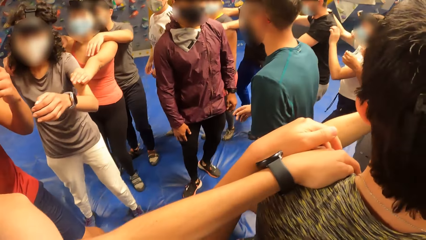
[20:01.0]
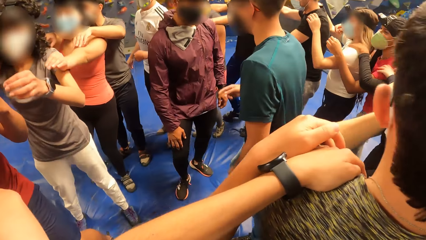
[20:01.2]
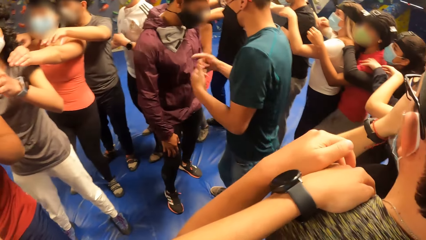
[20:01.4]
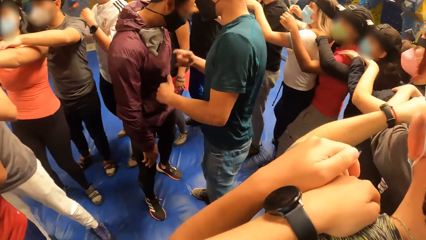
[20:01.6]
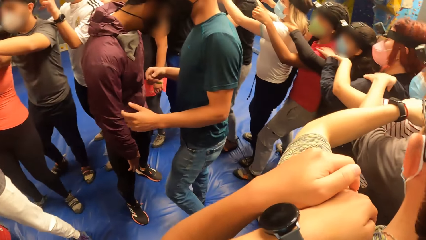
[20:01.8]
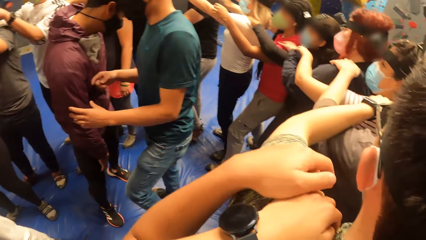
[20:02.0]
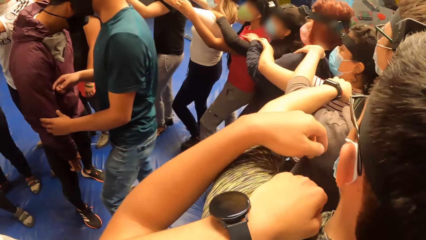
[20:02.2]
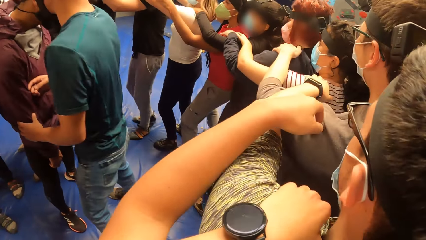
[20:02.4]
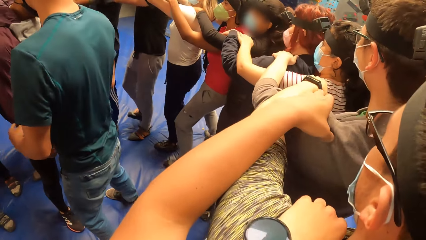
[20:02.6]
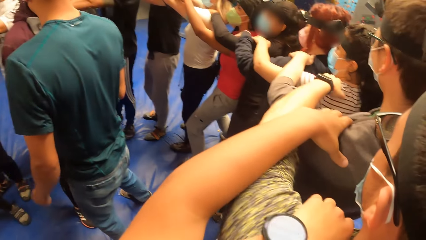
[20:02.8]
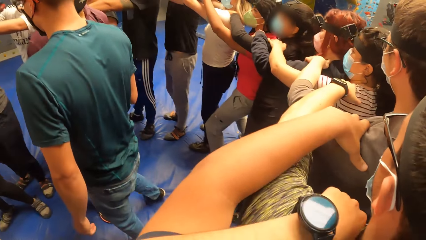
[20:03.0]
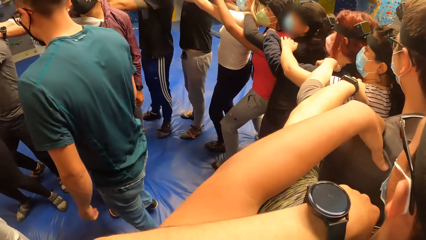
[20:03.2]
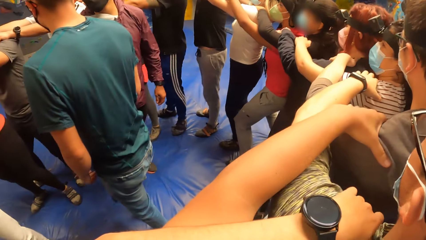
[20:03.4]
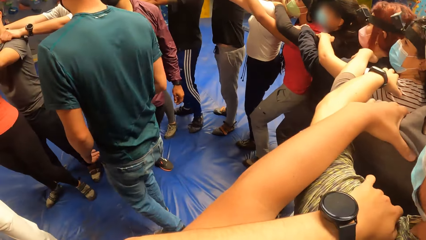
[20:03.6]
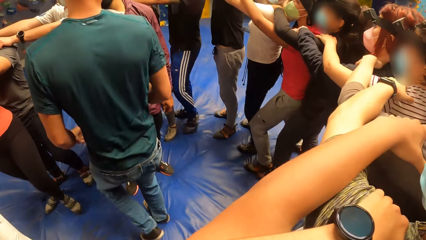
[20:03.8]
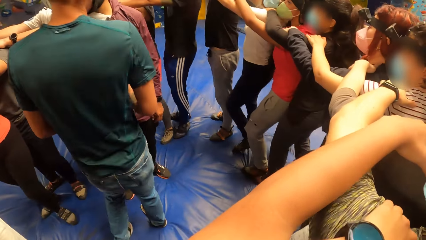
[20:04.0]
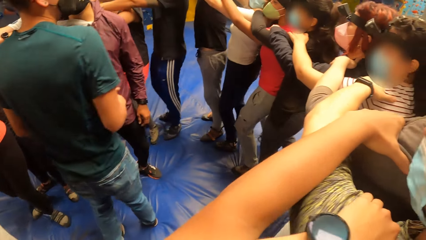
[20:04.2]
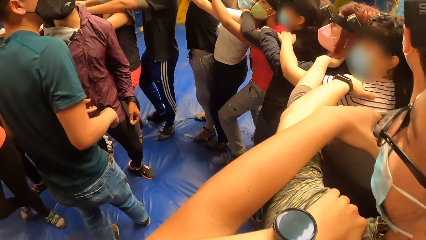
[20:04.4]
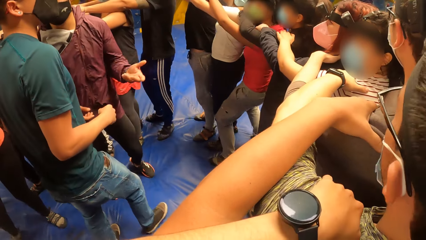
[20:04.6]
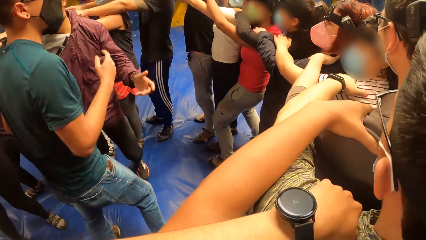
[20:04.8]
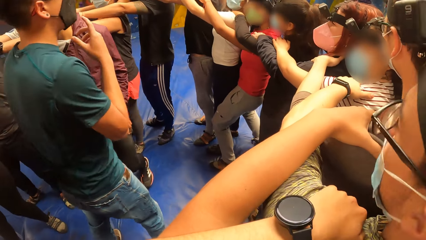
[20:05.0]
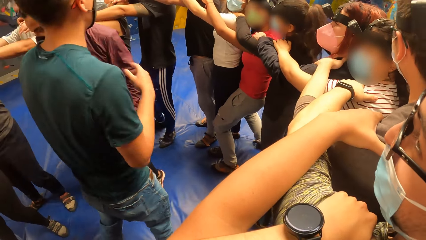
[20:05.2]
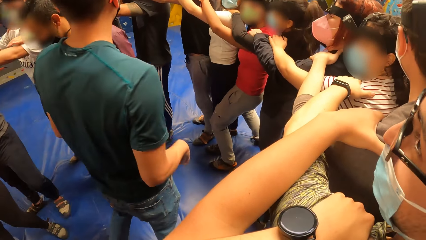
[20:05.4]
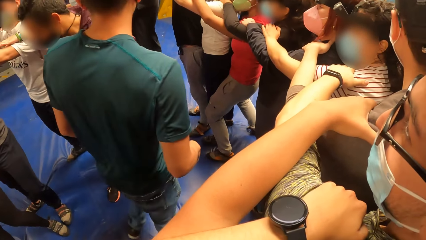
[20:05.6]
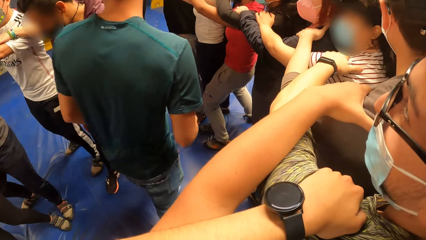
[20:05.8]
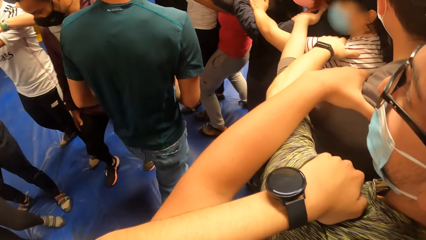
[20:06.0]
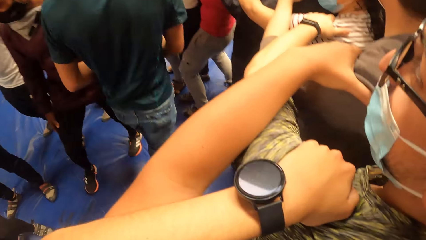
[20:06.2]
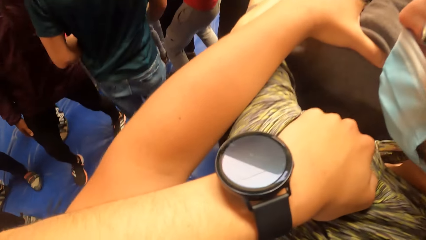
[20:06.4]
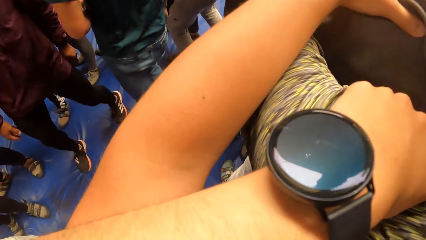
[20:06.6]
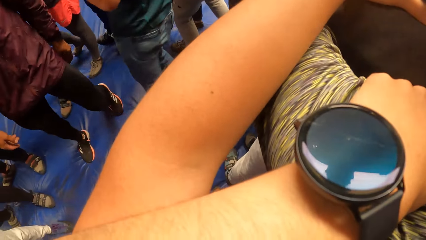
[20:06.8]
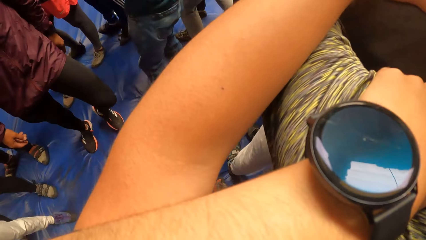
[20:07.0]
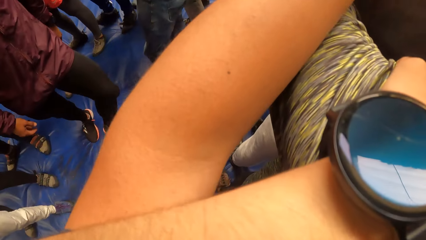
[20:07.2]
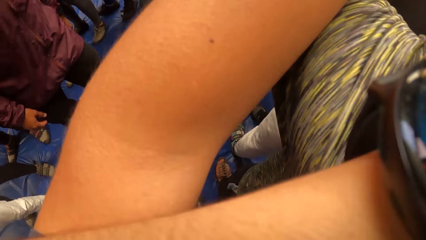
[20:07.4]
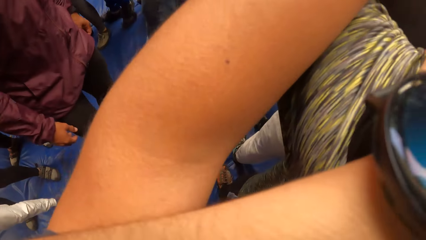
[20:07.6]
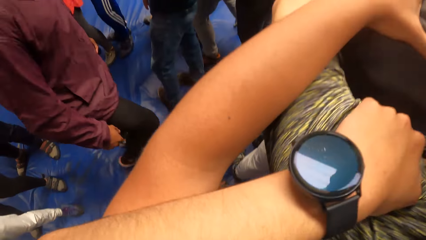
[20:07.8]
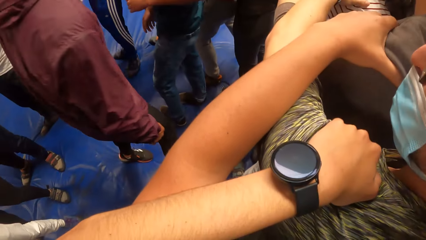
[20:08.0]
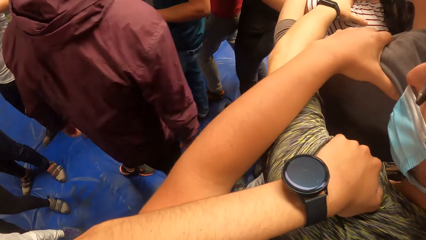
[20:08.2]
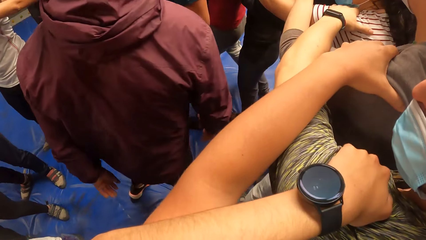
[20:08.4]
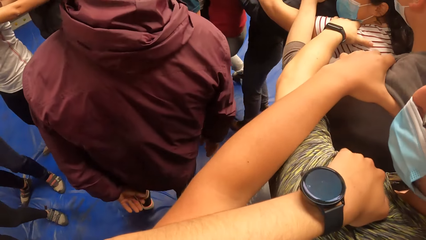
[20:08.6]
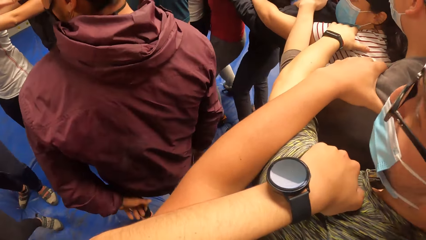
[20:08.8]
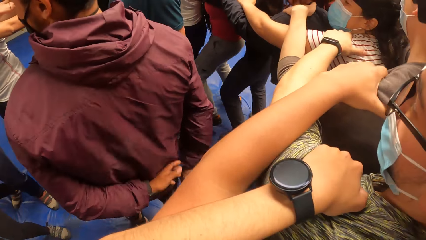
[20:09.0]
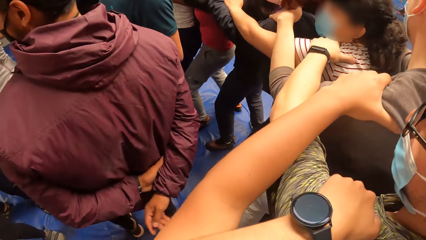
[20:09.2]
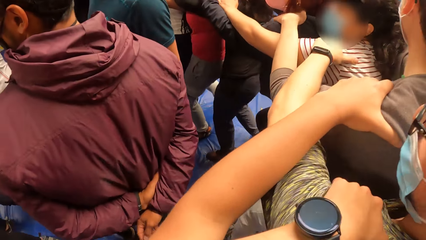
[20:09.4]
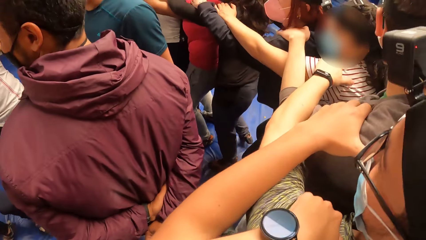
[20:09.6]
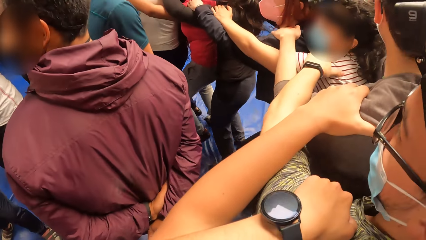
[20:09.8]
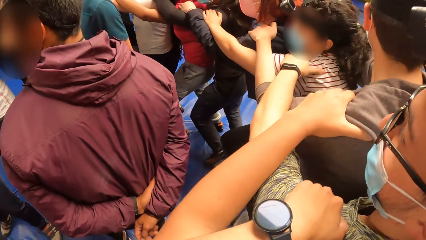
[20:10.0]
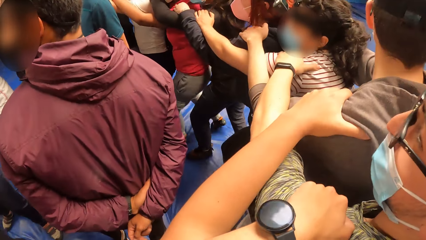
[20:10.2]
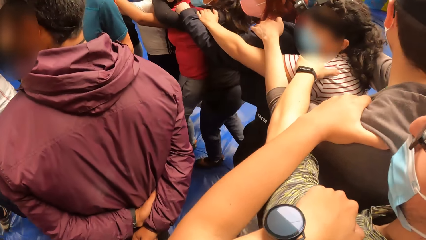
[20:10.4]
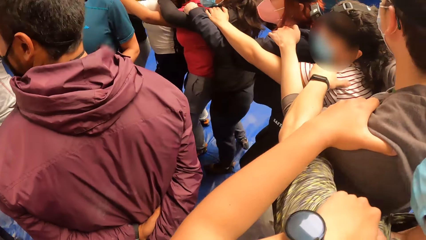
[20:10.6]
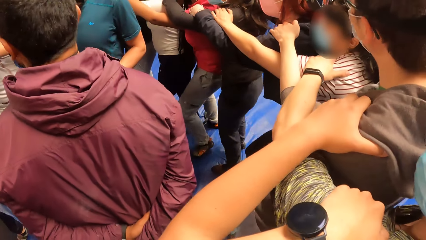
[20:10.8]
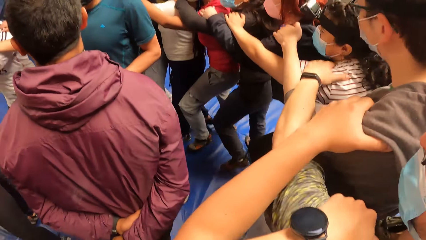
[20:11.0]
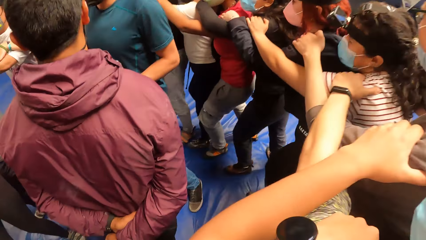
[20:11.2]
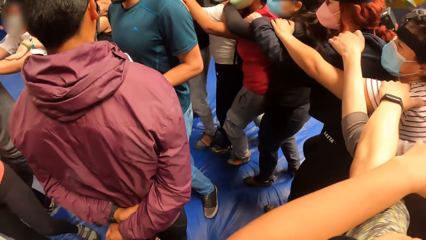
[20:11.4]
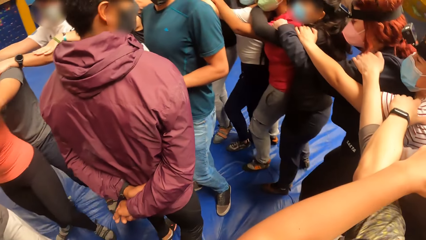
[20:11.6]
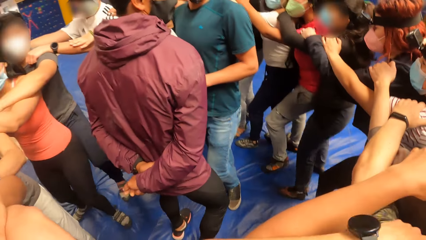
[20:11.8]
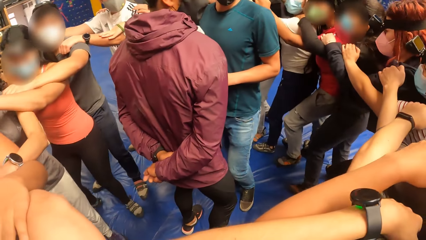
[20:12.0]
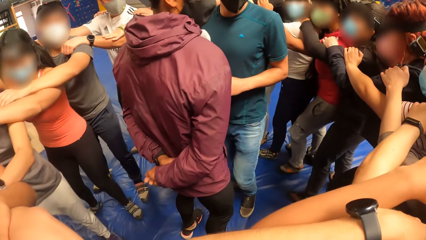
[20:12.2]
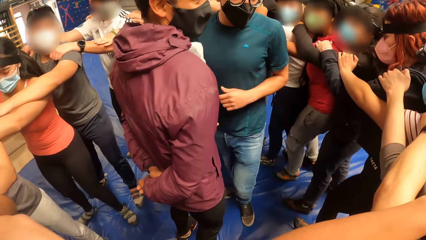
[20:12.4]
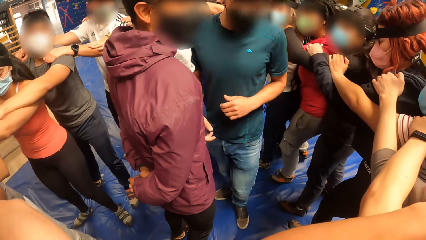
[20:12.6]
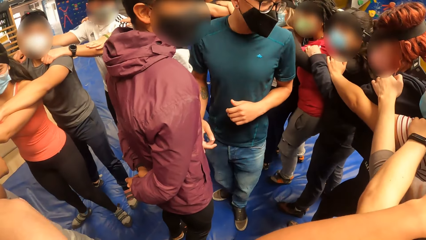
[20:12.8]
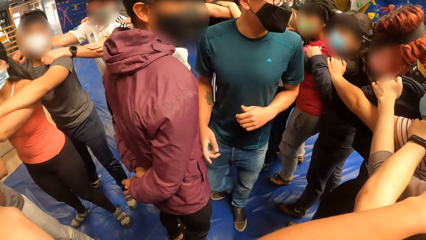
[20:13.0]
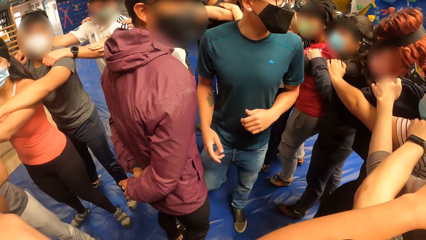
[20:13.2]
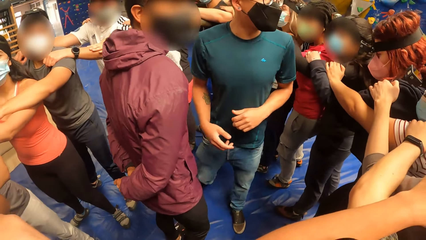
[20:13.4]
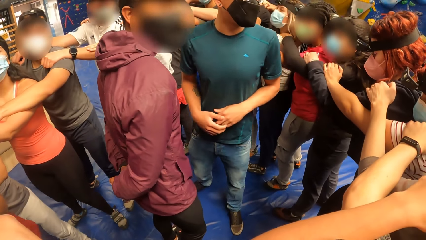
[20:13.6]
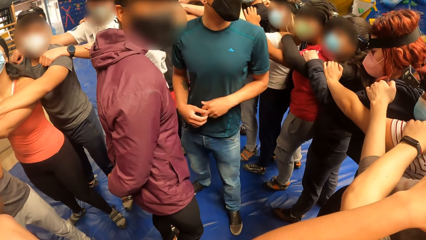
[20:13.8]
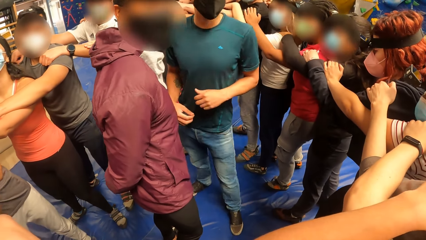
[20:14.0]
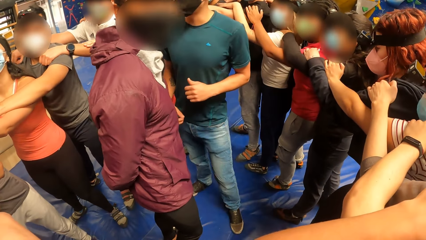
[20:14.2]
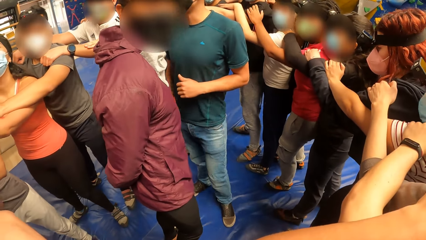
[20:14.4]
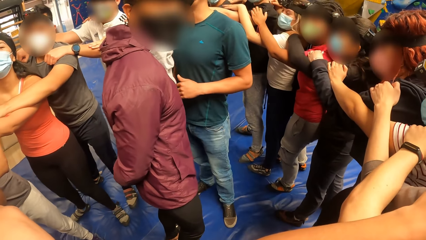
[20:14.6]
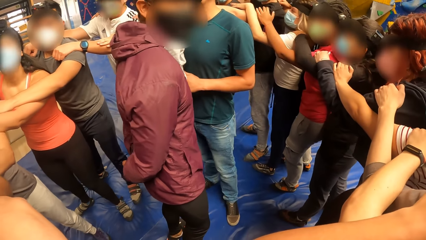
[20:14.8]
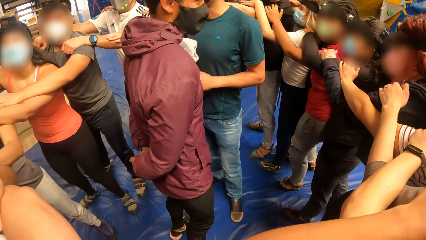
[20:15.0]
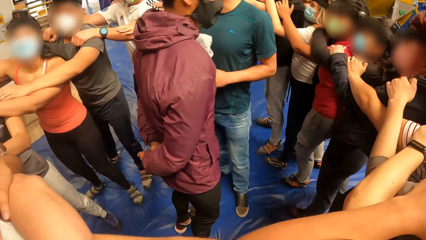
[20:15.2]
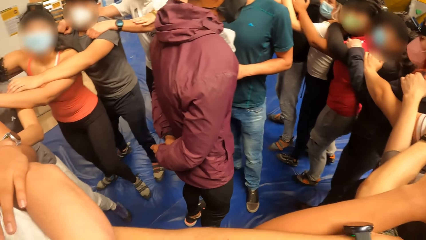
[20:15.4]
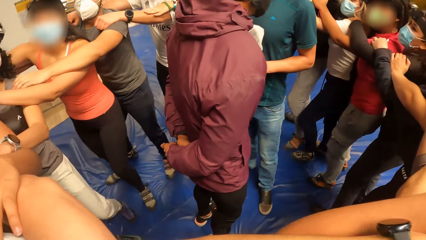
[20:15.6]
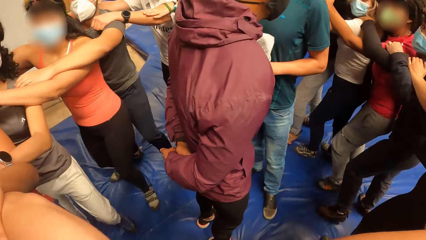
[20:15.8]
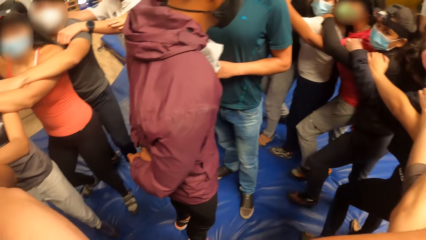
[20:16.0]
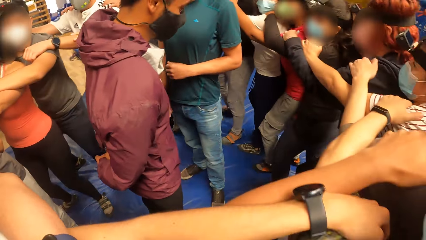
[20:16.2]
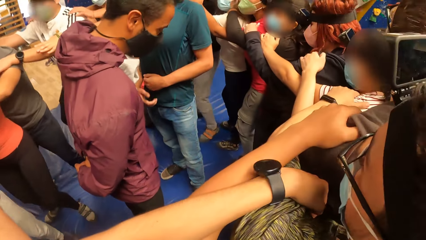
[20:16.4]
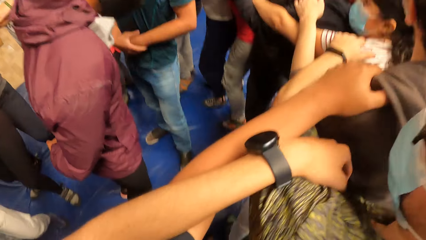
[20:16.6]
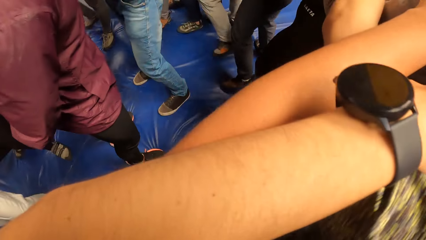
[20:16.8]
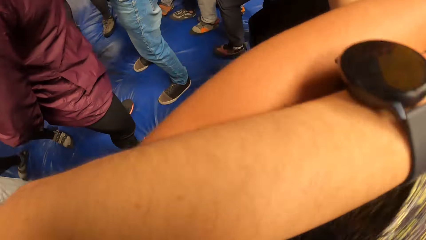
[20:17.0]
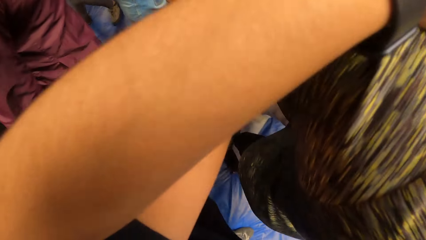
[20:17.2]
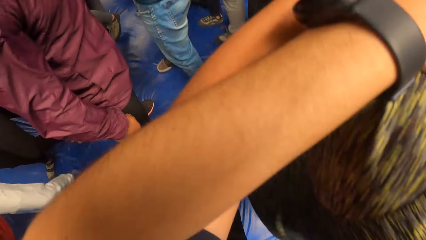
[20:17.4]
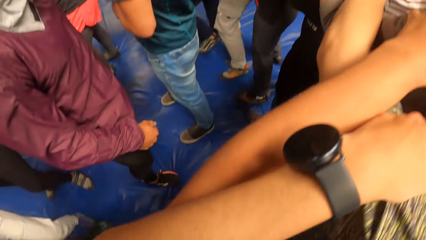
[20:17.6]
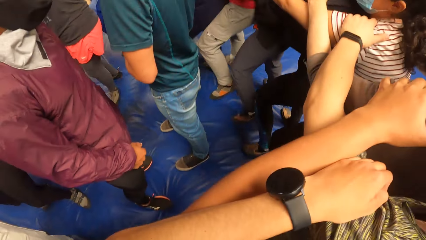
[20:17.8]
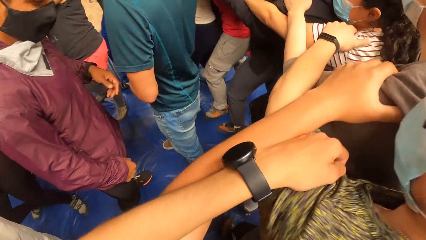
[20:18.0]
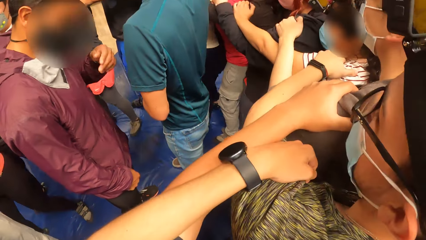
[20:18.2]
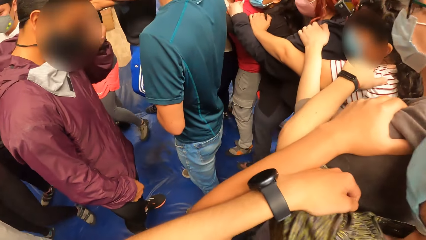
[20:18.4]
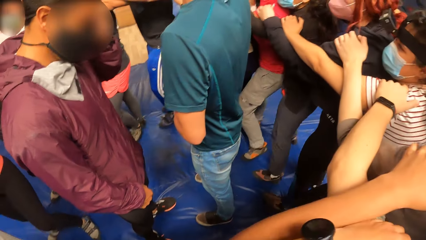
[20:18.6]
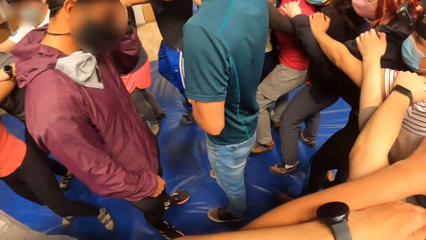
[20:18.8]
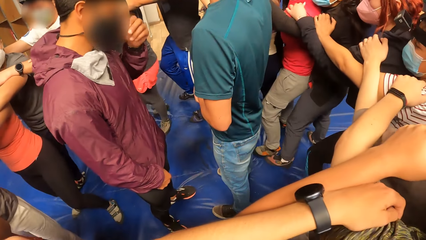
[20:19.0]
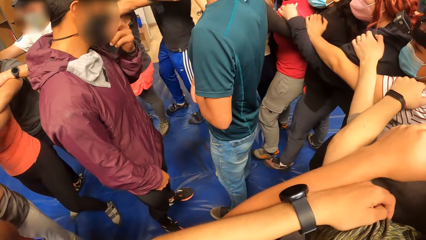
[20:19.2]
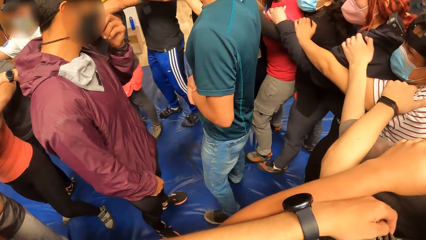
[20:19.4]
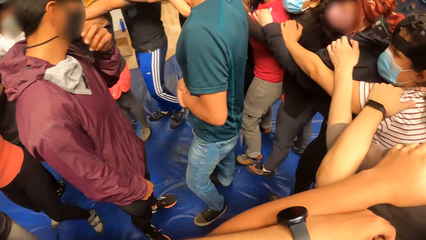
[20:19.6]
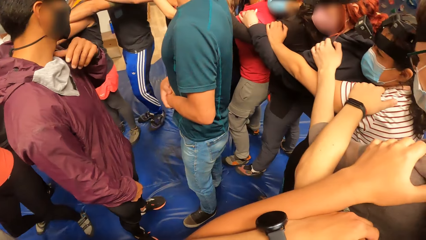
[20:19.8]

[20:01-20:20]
The camera wearer places his left hand on the left shoulder of a man. He holds the man's shoulder. He looks at the watch. He walks forward with the group of people with both hands on the shoulders of the man. Another man folds his hands behind his back. The camera wearer walks on the mattress. He looks at a man. He walks on the mattress. The other man adjusts the nose mask with his left hand.
